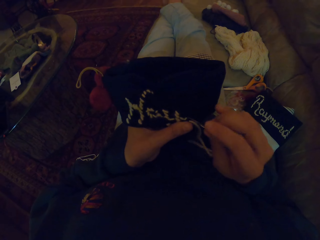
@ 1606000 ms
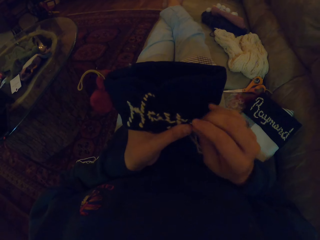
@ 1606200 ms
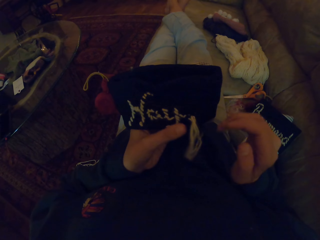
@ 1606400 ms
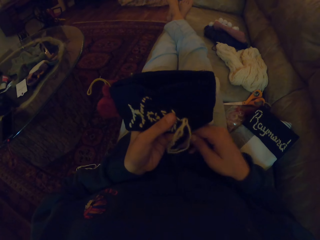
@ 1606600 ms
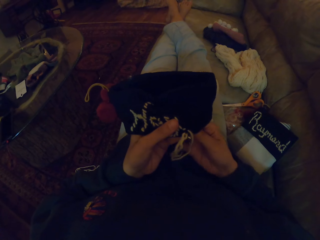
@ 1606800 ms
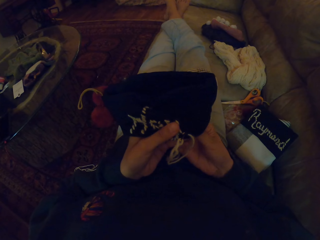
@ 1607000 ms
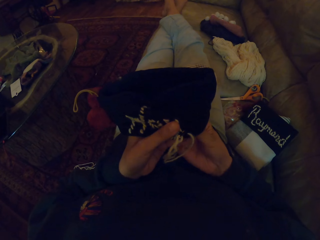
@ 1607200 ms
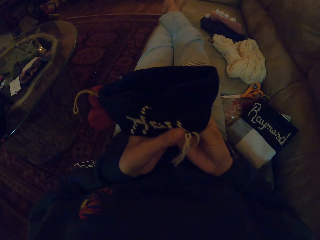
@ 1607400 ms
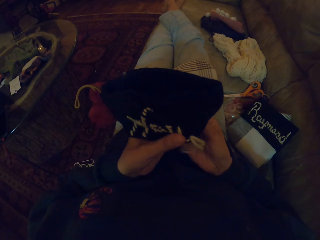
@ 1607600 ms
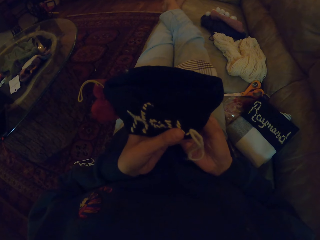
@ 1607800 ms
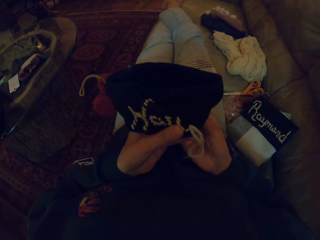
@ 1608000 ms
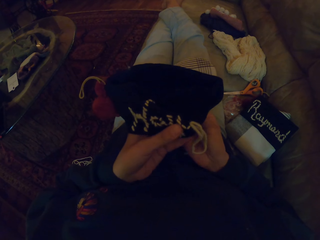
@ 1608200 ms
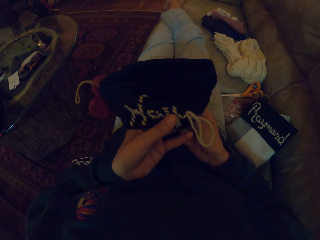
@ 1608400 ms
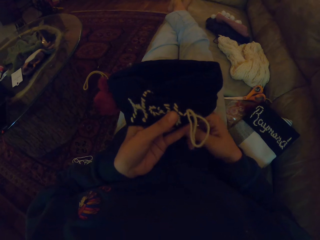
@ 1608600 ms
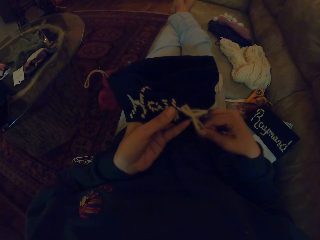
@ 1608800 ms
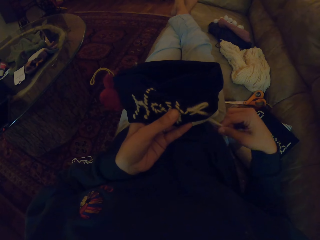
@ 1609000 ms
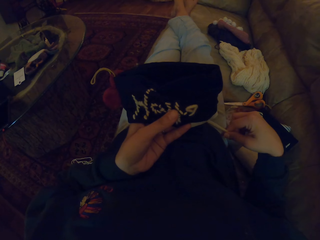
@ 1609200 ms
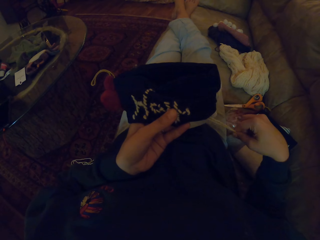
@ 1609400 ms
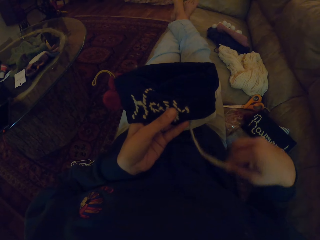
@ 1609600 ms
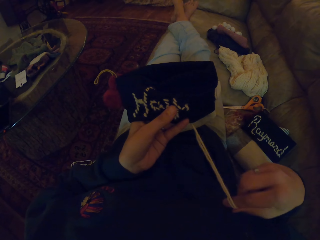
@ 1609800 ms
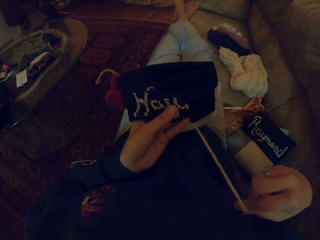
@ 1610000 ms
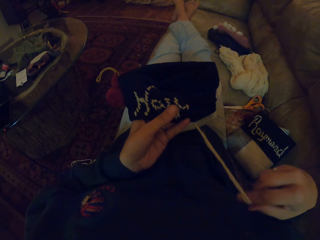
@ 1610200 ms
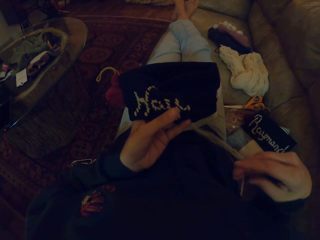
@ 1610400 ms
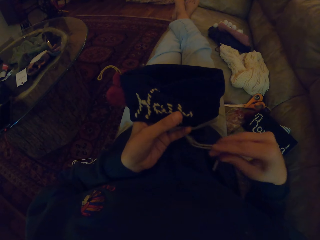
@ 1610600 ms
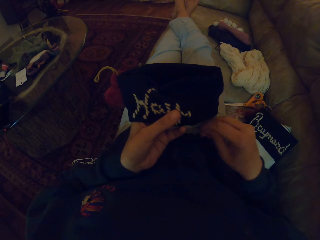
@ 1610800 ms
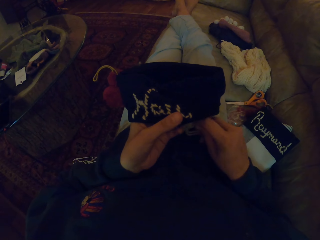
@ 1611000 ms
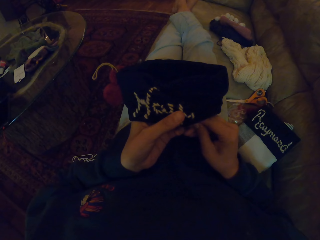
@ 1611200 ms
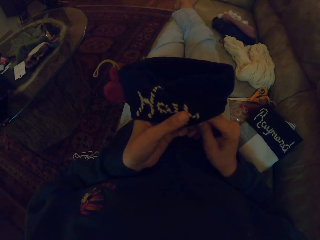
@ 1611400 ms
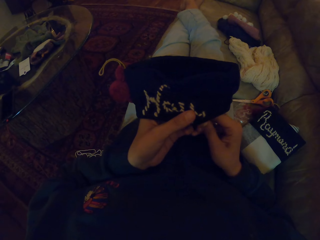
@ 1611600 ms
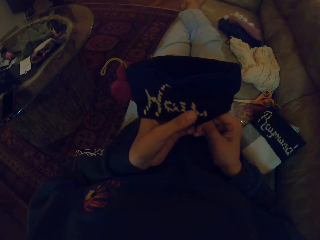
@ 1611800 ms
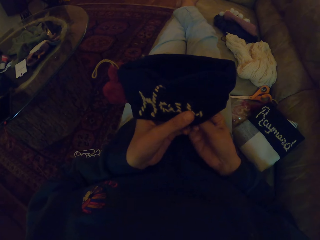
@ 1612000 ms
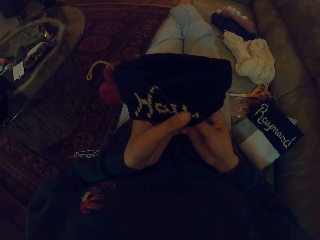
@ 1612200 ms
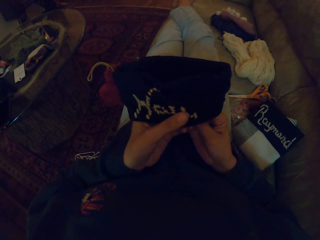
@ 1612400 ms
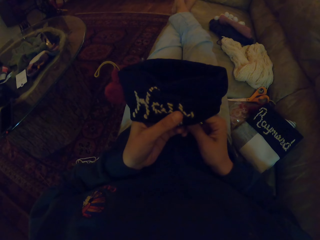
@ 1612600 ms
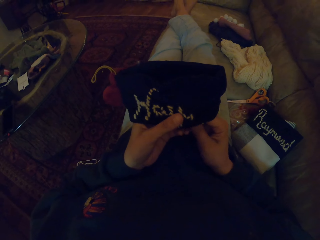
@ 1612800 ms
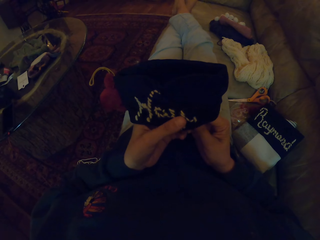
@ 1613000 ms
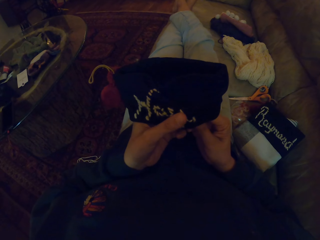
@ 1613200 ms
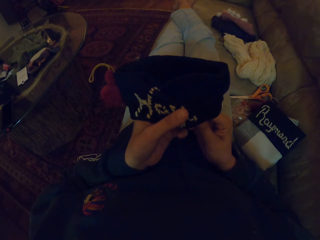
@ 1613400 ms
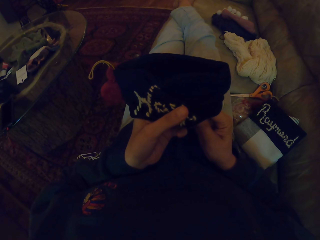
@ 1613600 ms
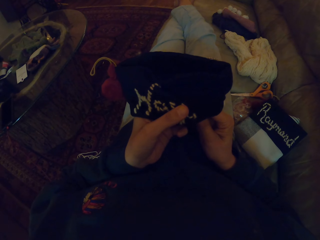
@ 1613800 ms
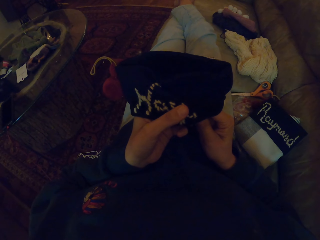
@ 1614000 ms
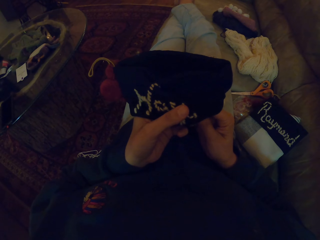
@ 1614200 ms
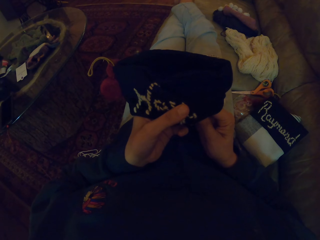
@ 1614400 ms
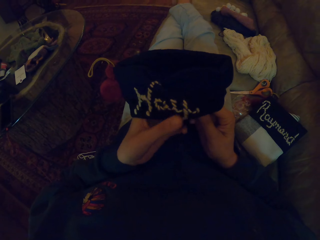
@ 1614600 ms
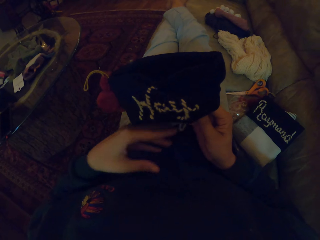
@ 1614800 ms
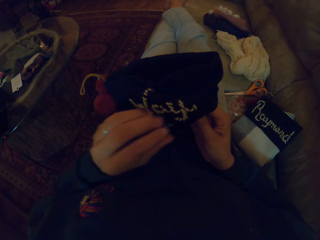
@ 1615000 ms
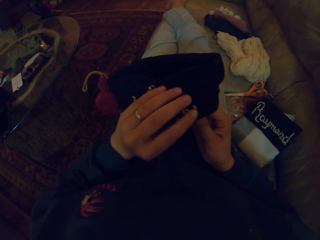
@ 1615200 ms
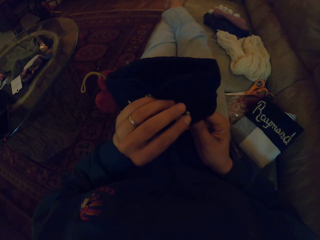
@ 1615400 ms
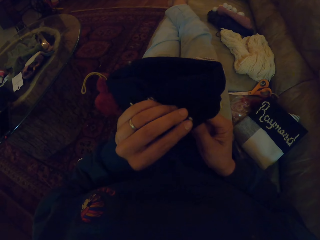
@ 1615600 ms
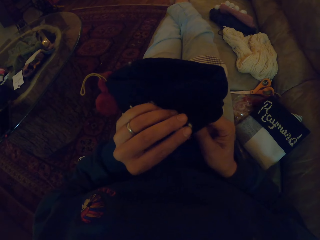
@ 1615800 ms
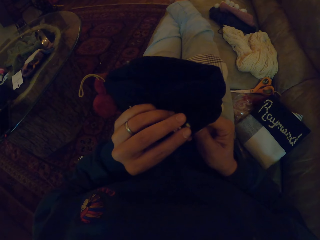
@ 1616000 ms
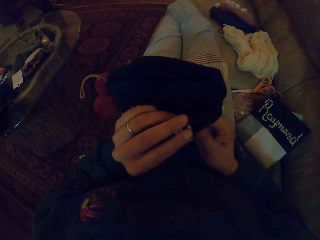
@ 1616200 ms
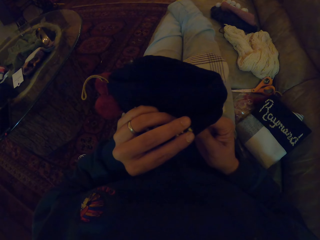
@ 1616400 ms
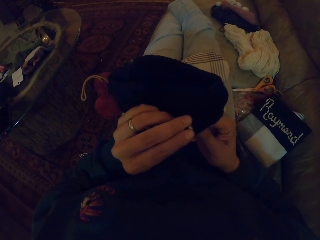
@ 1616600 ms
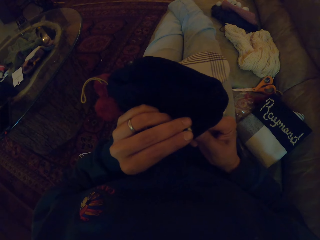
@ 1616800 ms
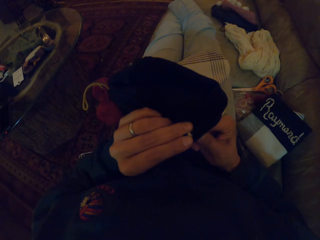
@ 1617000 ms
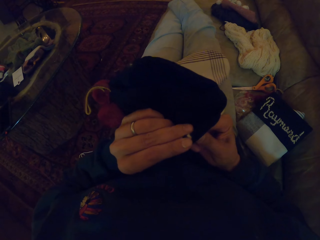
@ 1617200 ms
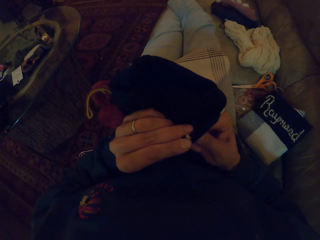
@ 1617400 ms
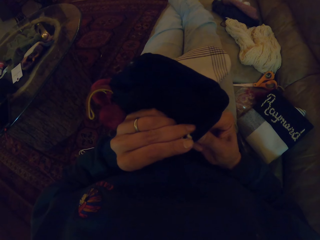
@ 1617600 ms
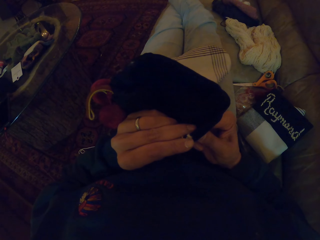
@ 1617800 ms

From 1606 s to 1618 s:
The camera wearer pulls the needle. She pulls the thread with her right hand. She makes the fabric. She crochets the cloth with the crochet needle.

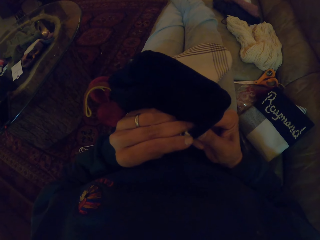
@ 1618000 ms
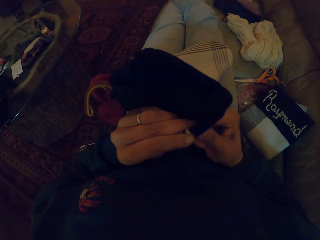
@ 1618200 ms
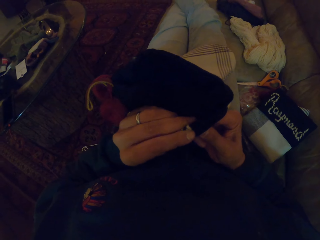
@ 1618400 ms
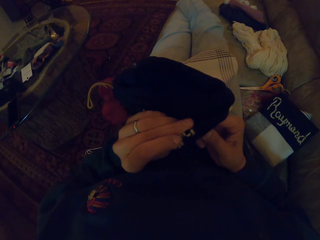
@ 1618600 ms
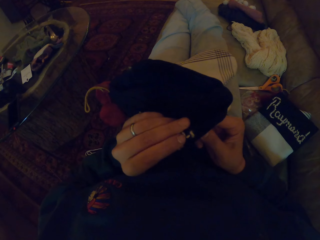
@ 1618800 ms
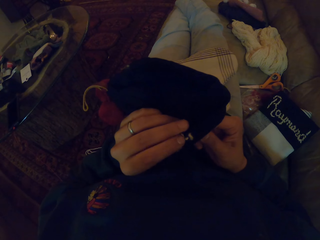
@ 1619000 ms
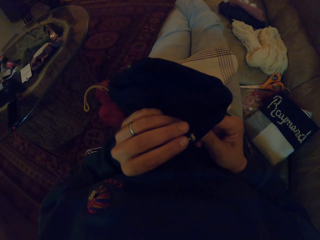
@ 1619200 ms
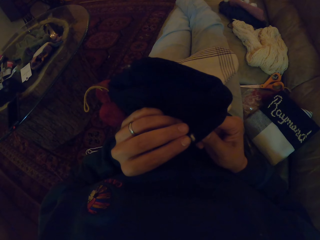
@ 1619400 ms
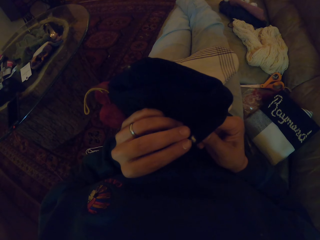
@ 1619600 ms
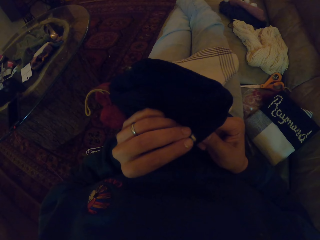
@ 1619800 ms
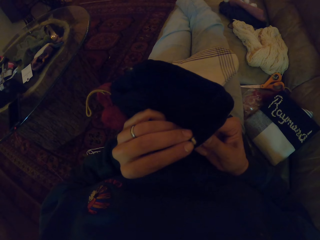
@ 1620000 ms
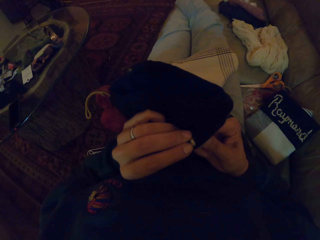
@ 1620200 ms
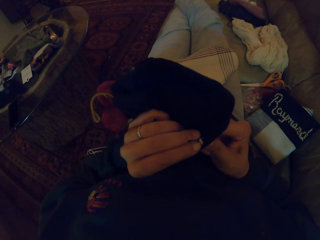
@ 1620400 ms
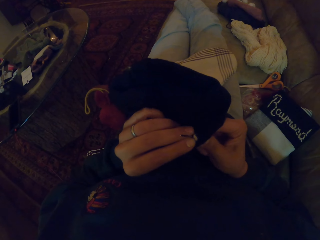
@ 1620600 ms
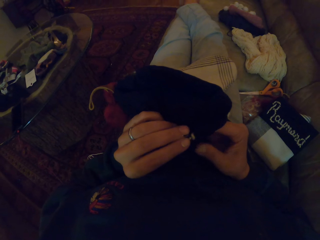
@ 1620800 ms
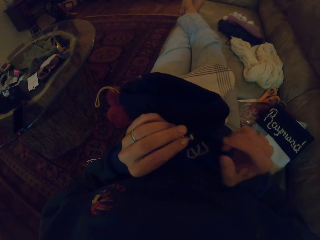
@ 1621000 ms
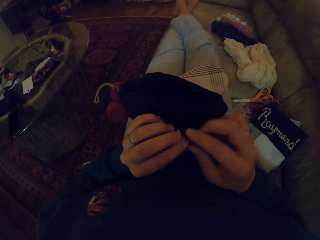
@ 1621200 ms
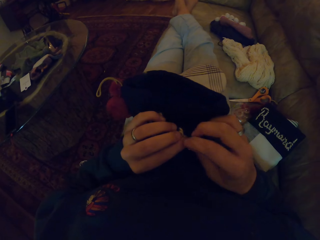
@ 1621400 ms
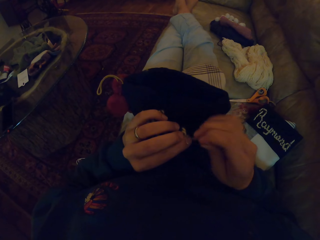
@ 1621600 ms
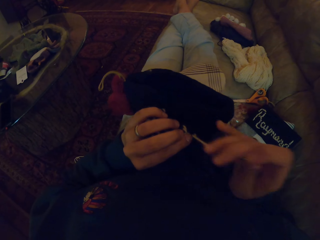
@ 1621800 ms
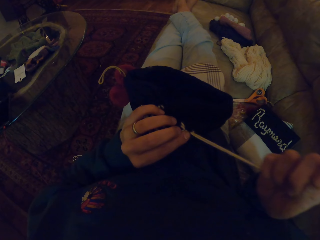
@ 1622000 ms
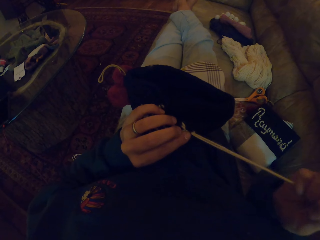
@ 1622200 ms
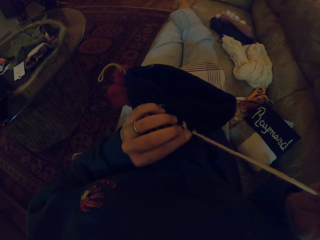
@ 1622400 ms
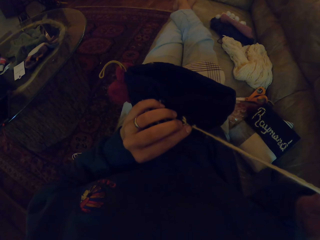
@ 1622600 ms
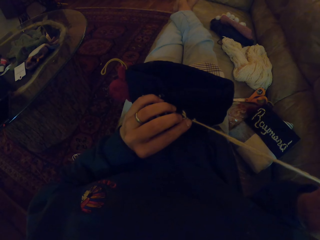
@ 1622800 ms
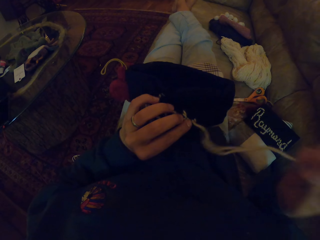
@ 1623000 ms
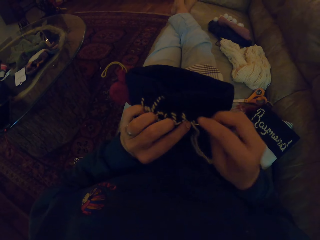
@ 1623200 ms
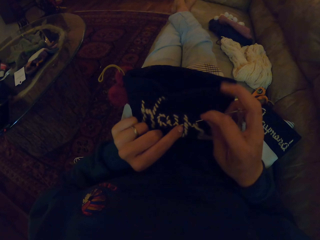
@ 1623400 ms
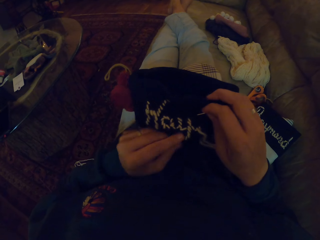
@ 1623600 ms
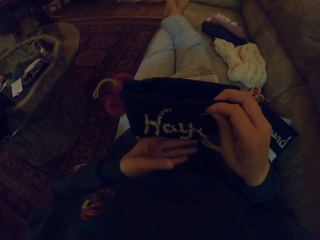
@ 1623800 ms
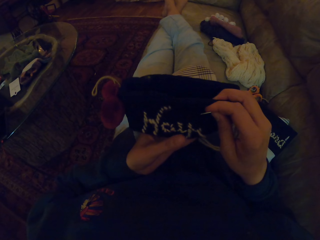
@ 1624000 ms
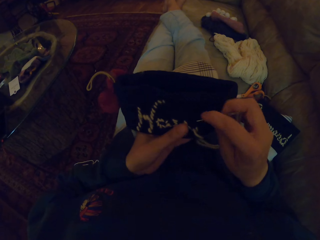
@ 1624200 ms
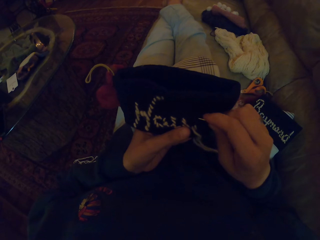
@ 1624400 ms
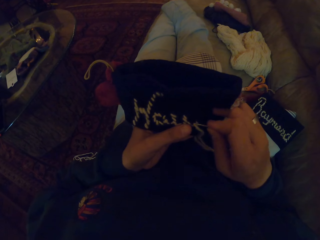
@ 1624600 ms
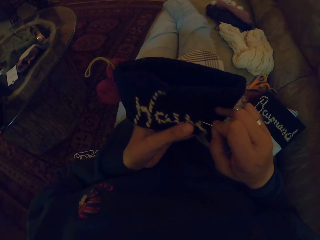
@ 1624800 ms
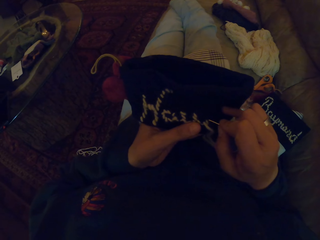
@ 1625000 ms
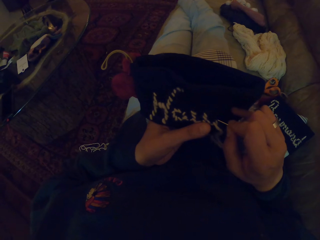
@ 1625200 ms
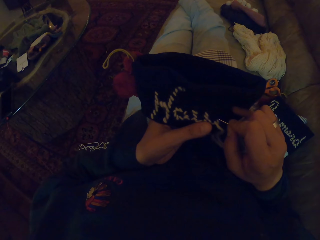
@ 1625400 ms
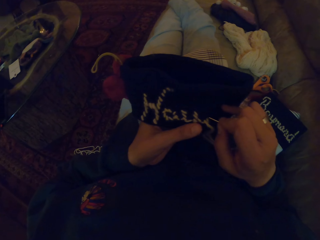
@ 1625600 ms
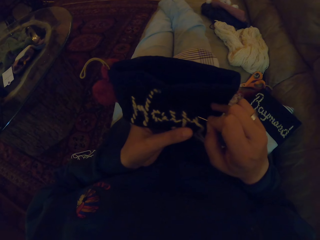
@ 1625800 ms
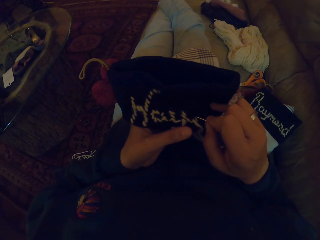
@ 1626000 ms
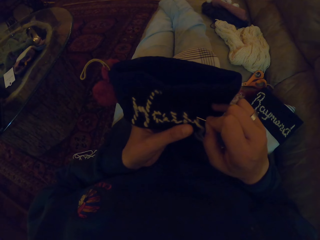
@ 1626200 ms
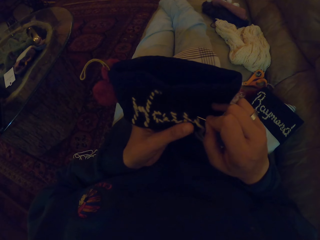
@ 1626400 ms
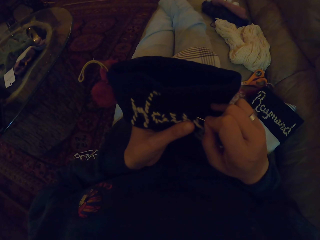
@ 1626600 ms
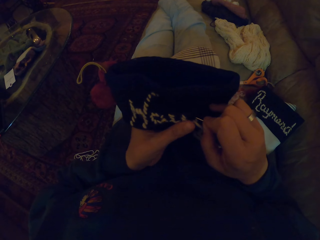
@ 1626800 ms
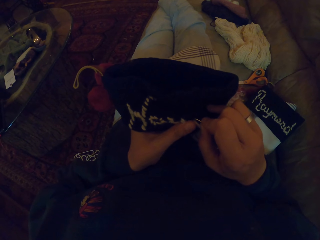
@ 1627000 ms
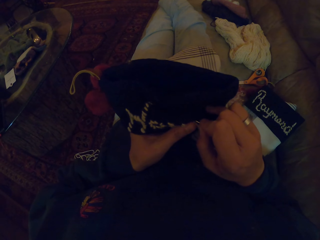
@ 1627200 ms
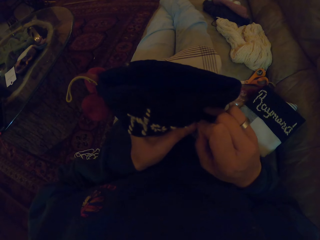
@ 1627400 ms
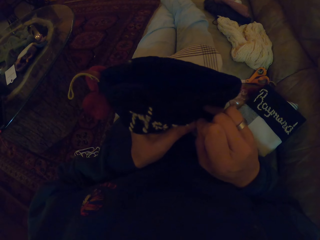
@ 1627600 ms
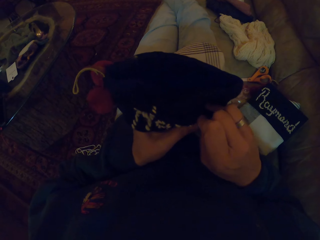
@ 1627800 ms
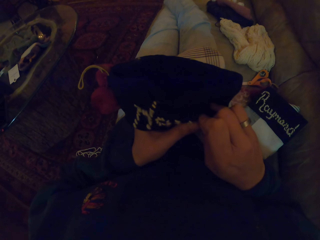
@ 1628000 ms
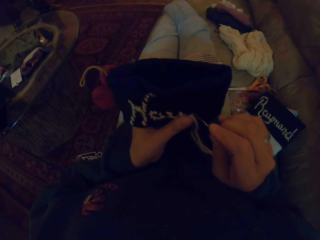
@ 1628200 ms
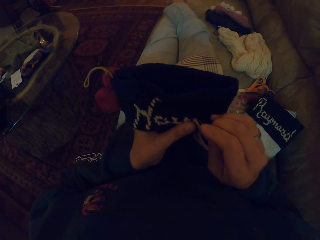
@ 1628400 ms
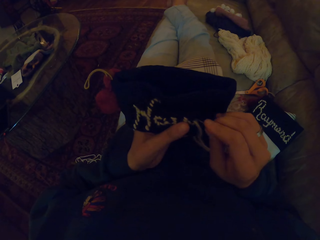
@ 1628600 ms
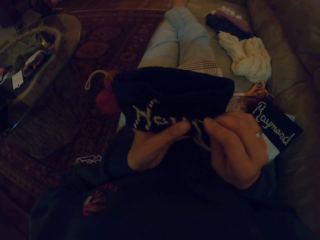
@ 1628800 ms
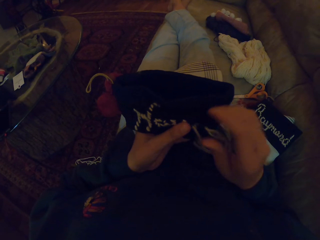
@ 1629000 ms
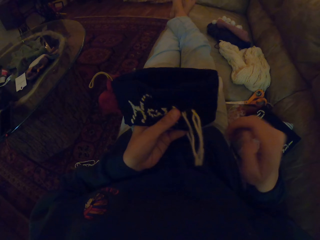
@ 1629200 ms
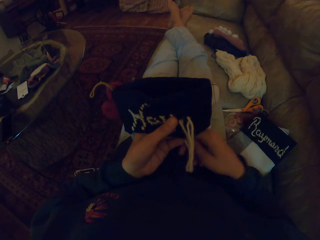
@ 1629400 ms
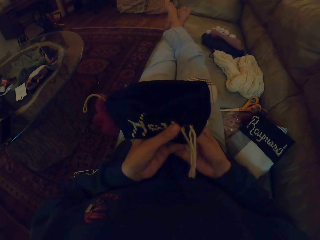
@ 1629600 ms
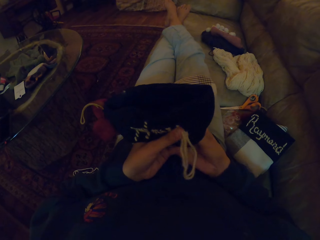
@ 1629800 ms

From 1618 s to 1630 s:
The camera wearer pulls the needle. She pulls the thread with her right hand. She crochets the cloth with the crochet needle. She makes the fabric.
